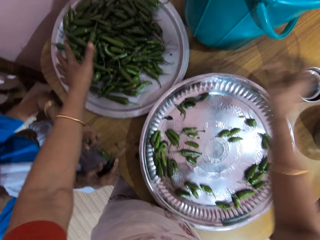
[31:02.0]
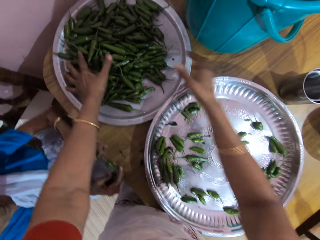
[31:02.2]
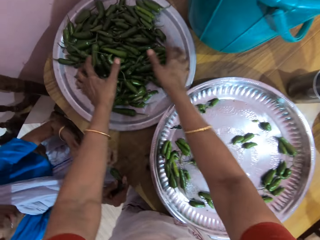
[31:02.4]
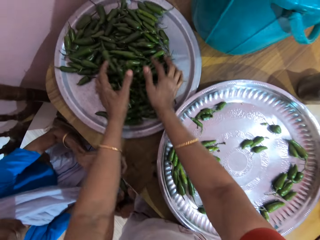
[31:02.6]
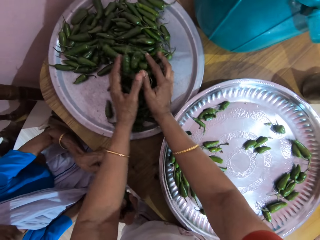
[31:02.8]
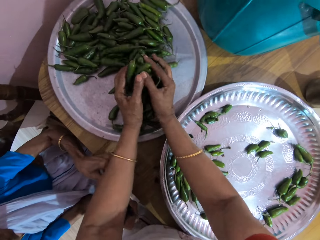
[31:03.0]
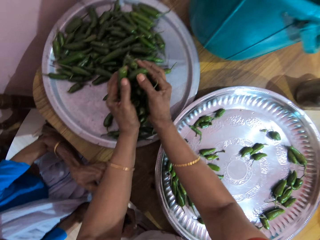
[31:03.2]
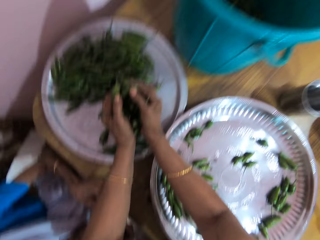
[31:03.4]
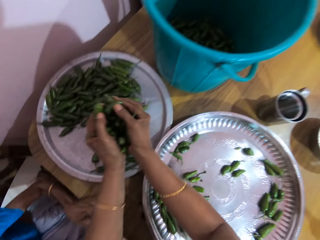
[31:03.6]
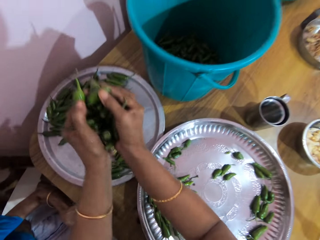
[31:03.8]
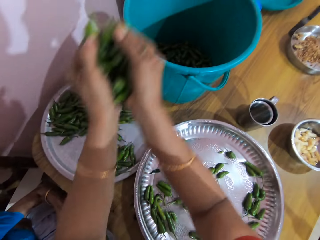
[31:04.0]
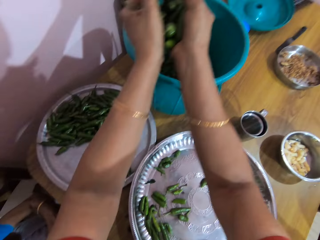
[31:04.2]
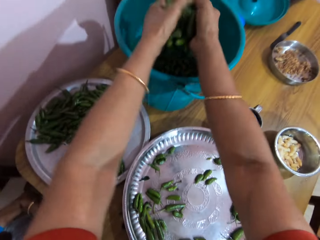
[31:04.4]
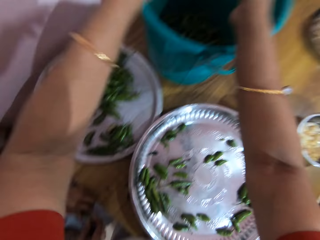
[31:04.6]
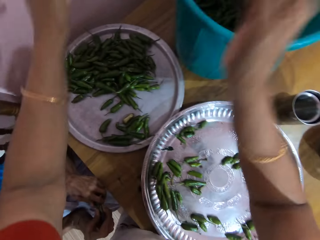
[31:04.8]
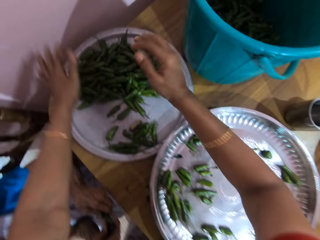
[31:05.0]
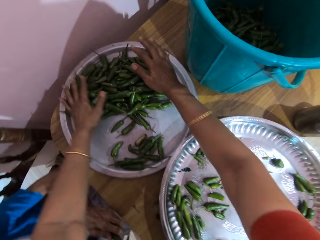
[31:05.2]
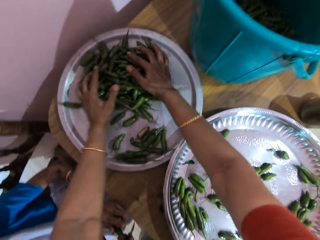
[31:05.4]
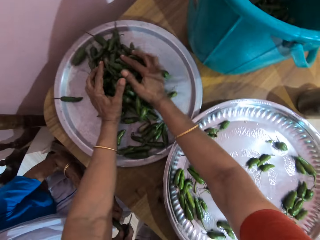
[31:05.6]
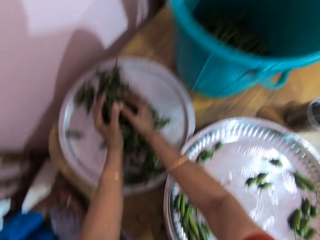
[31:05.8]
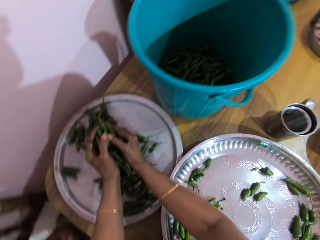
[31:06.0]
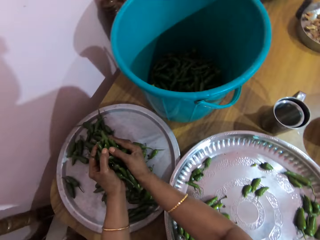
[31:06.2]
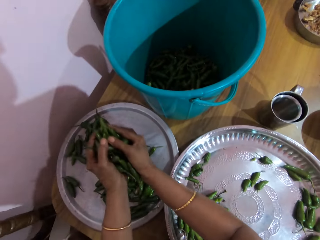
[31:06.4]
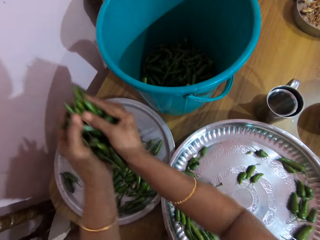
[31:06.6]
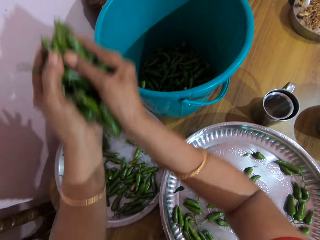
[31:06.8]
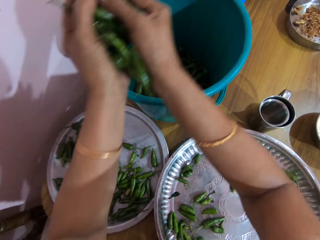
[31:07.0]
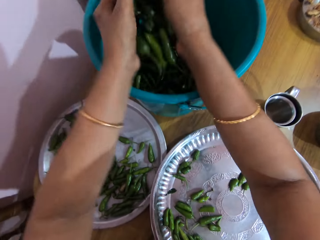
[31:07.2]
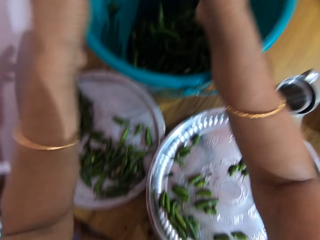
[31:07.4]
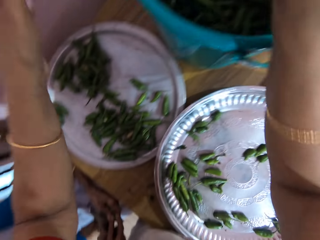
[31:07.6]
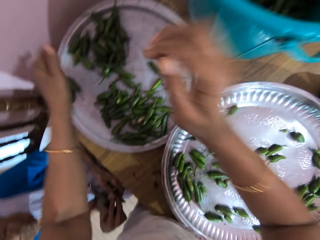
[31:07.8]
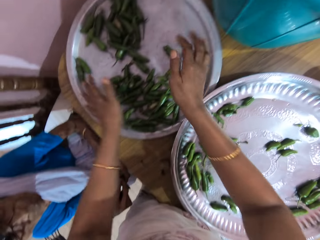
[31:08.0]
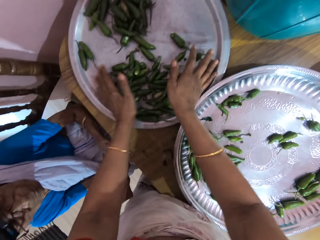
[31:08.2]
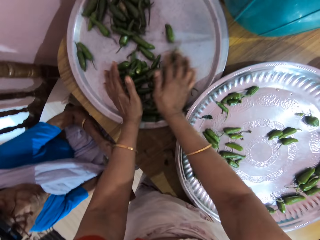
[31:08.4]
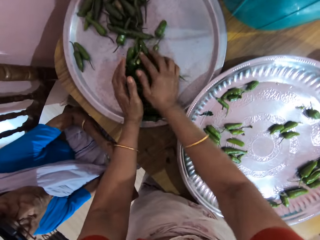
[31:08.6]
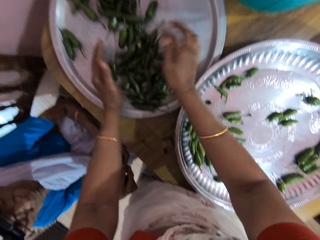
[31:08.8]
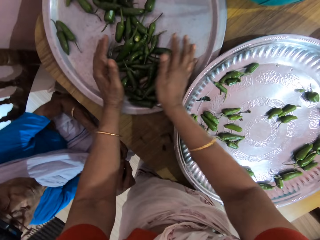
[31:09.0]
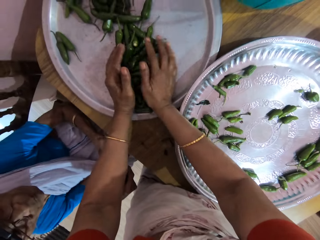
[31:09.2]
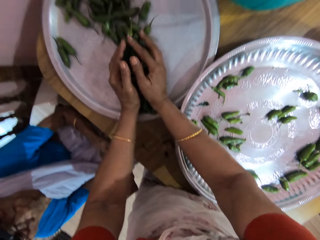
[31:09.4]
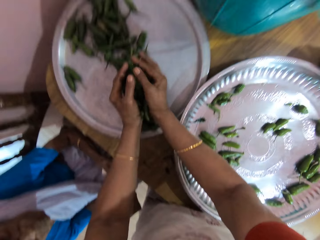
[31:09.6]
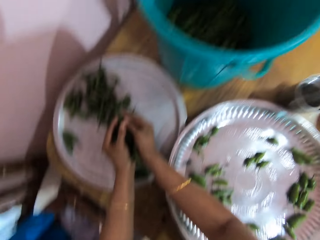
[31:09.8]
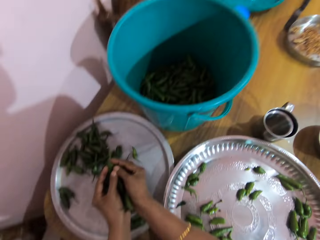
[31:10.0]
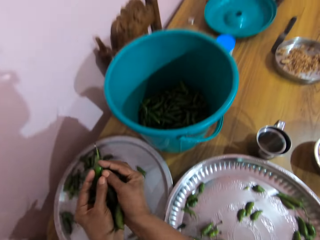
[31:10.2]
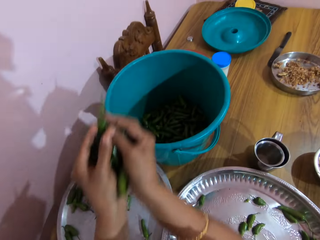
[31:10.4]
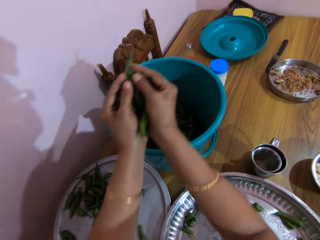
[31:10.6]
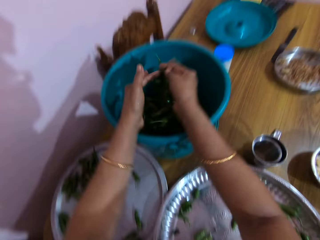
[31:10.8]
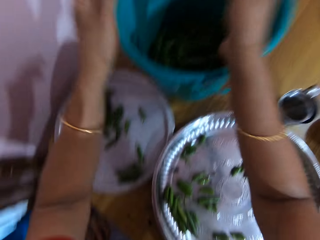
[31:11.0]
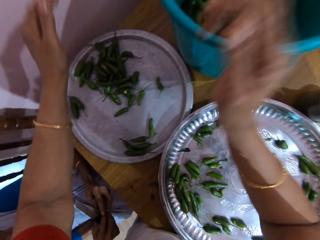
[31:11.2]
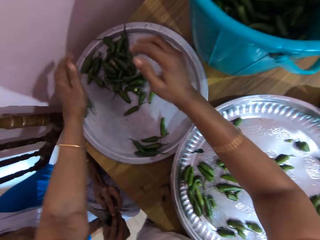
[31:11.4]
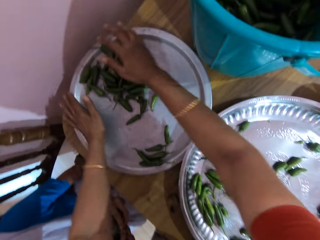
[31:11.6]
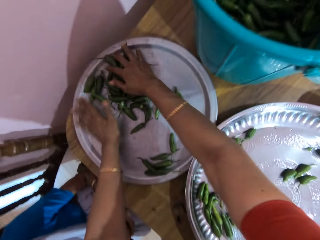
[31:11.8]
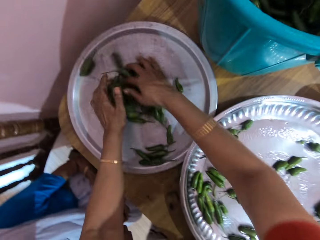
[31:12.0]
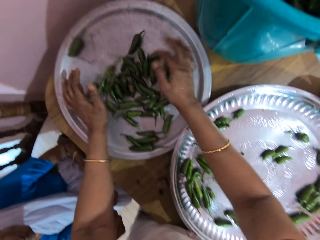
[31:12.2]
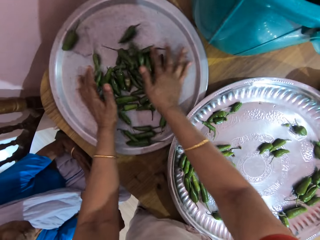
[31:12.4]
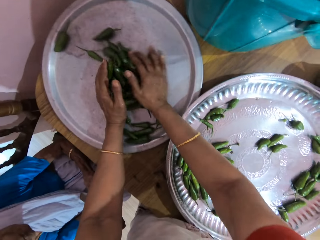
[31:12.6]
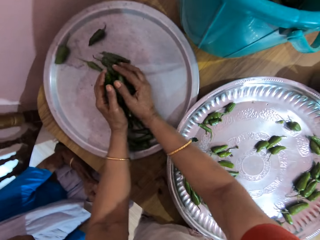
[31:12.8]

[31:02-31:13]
The camera wearer scoops green peppers from the tray on the table with her hands. She pours the green pepper in her hands in a bucket on the table. She scoops green peppers from the tray on the table with her hands. She pours the green peppers in her hands in the bucket on the table. She scoops green peppers from the tray on the table with her hands. She pours the green peppers in her hands in the bucket on the table. She scoops green peppers from the tray on the table with her hands.

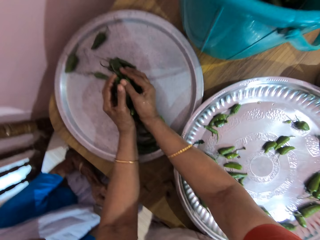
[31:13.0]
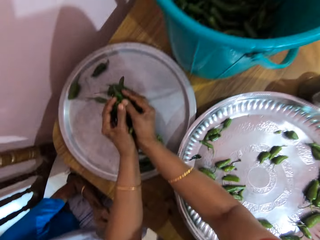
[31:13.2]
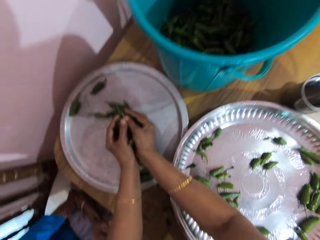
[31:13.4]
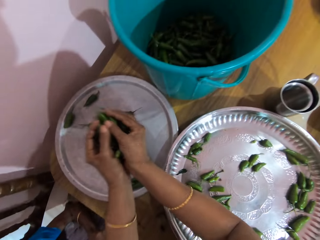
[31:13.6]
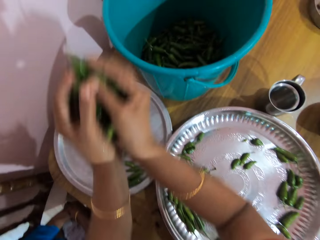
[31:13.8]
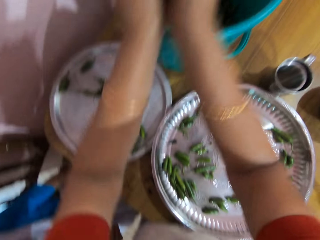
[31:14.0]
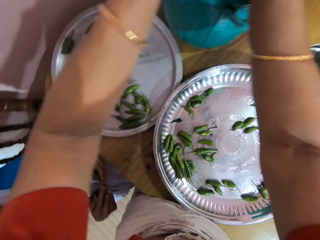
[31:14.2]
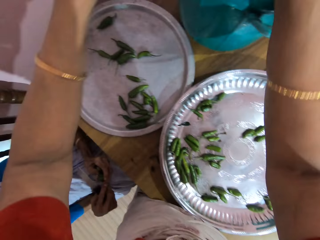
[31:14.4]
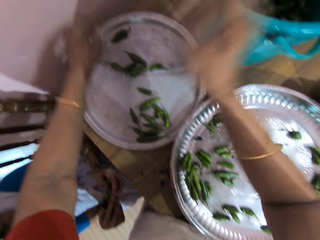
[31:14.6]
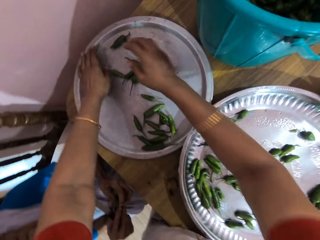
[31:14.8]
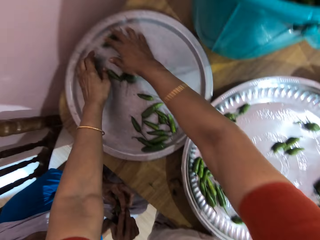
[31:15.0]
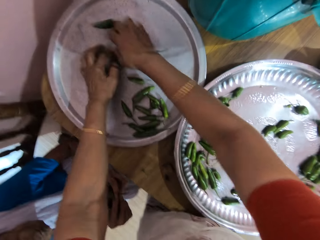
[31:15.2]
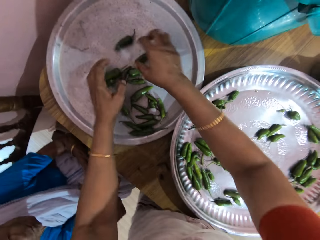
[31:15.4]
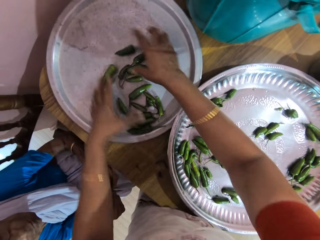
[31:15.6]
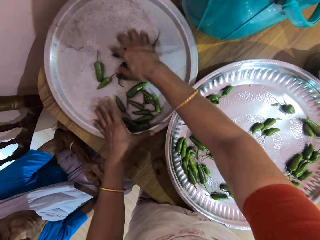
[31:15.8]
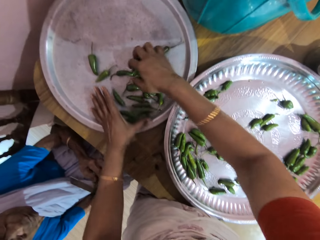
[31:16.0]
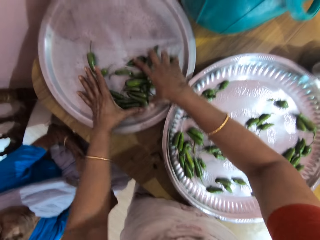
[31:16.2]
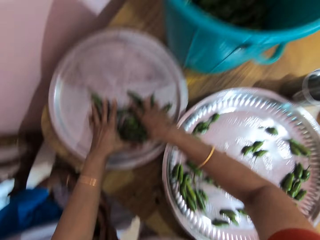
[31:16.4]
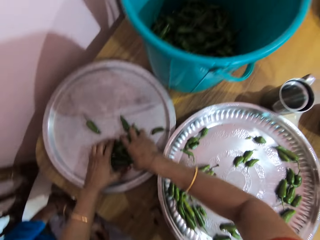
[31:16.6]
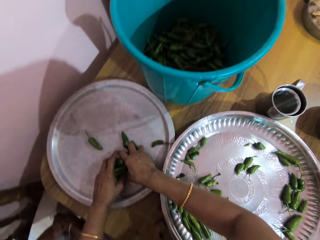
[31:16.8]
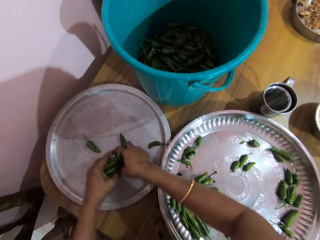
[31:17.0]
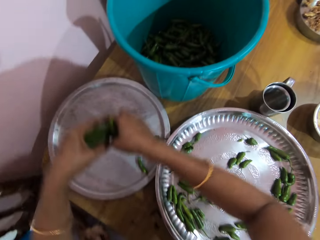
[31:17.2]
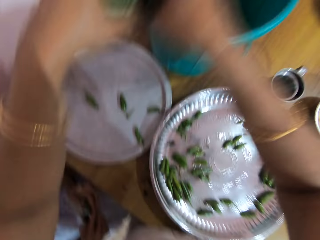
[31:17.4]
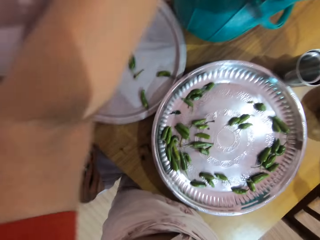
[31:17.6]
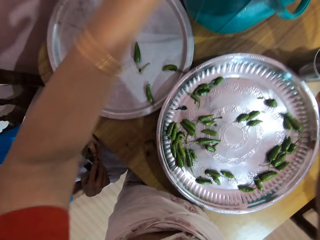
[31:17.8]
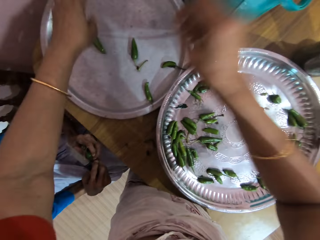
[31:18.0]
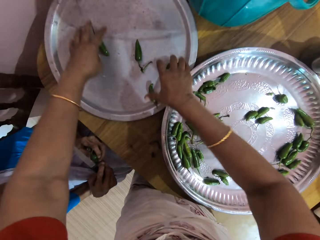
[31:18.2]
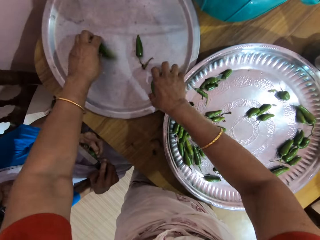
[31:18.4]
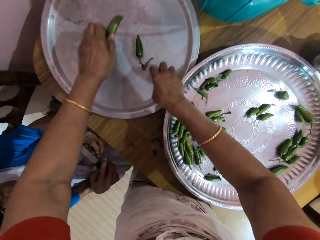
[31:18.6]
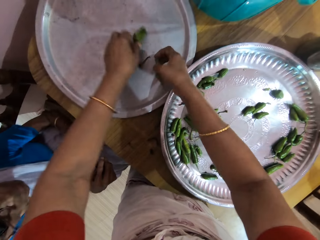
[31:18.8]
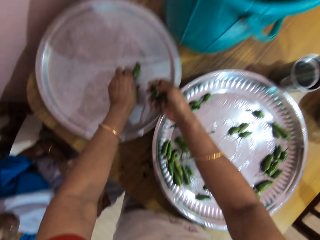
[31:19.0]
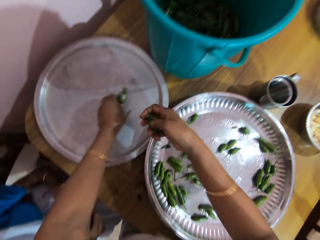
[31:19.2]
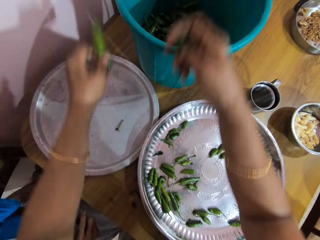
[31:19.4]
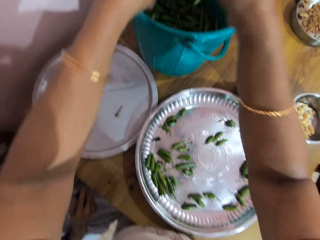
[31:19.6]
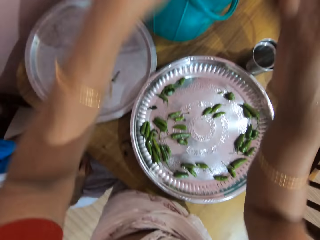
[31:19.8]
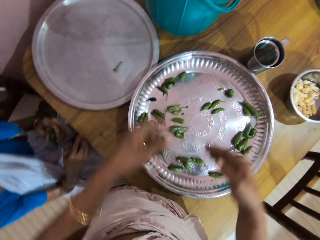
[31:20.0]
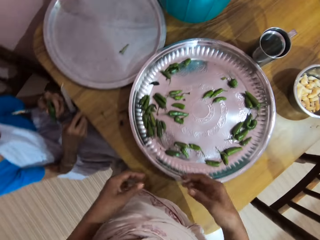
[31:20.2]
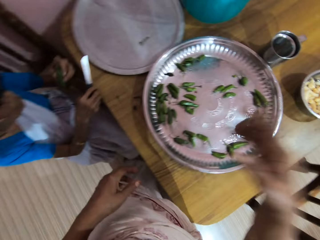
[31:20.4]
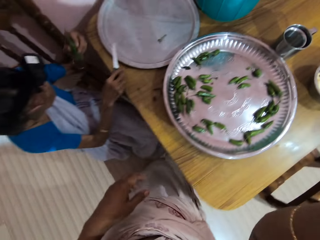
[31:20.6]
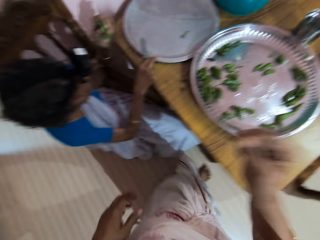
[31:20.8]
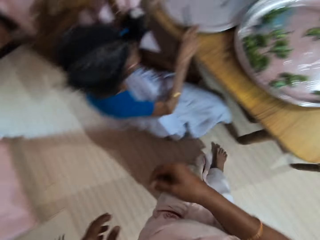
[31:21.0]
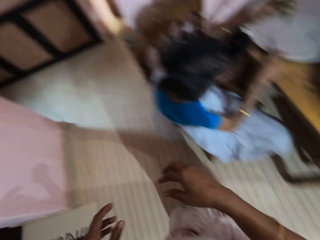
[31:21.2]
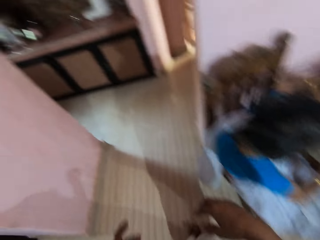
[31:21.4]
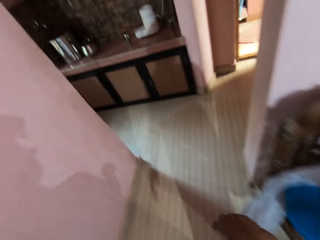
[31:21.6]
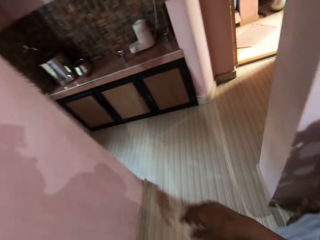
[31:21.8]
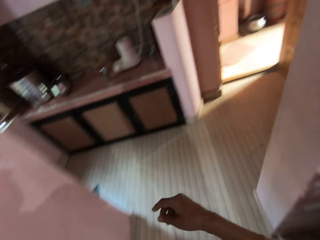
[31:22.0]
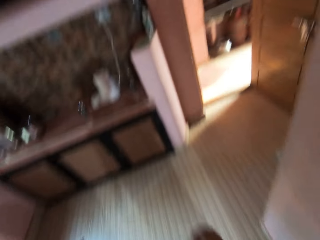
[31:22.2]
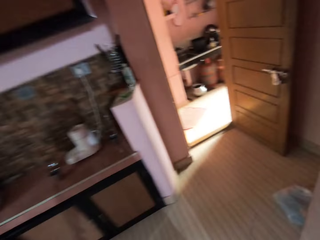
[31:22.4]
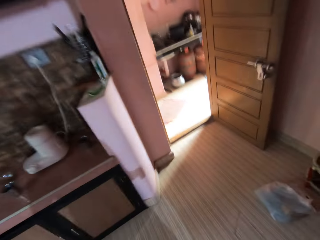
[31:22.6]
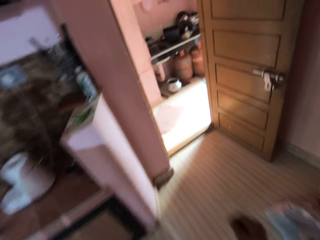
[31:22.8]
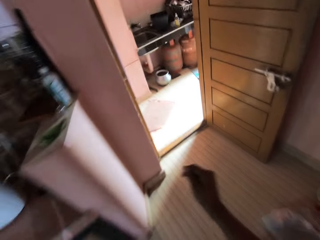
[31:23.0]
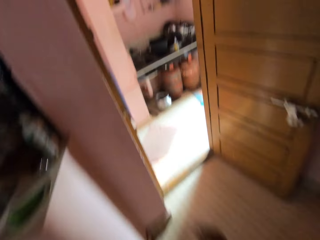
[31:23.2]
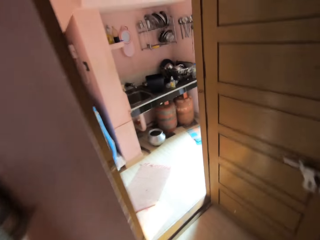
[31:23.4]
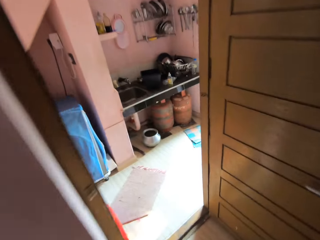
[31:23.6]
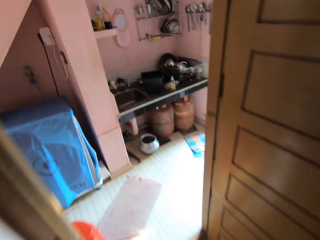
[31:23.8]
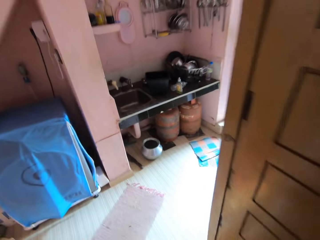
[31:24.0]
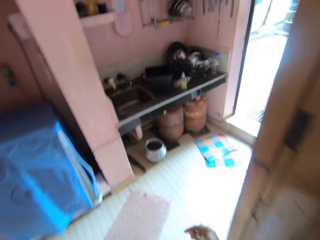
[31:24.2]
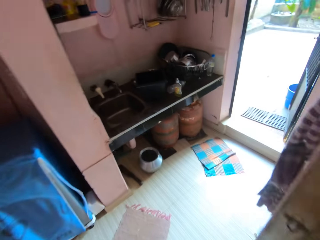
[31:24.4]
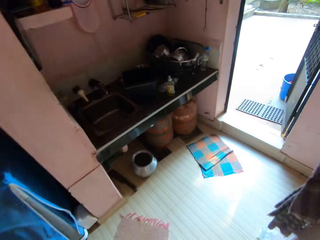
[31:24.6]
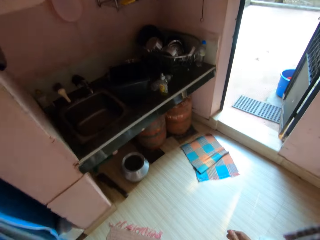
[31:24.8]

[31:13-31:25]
The camera wearer picks pepper. She pours the green peppers in her hands in the bucket on the table. She scoops green peppers from the tray on the table with her hands. She converses with a woman. She pours the green peppers in her hands in the bucket on the table. She picks green peppers from the tray on the table with her hands. She drops the green peppers in her hands in the bucket on the table. She walks around the house.
